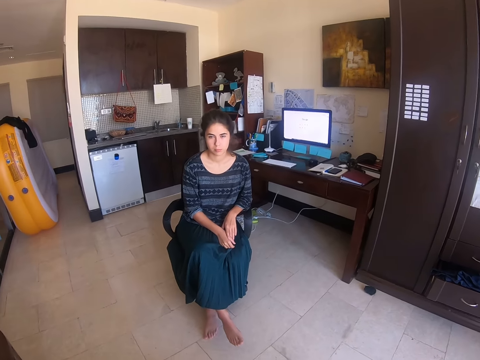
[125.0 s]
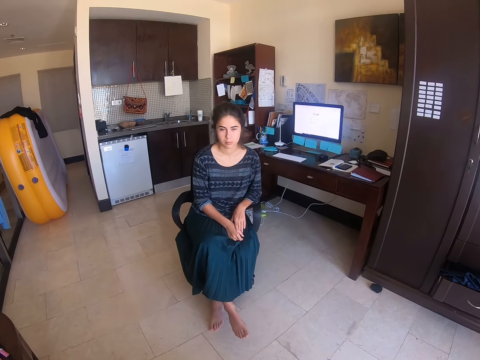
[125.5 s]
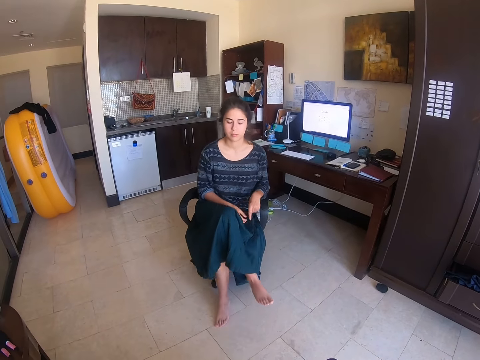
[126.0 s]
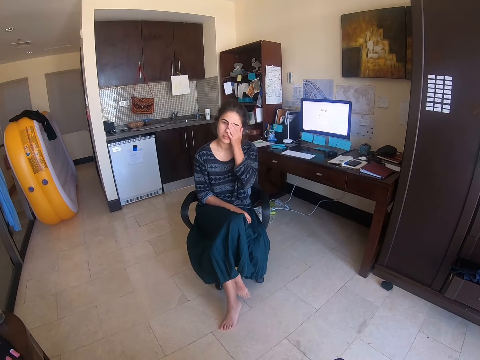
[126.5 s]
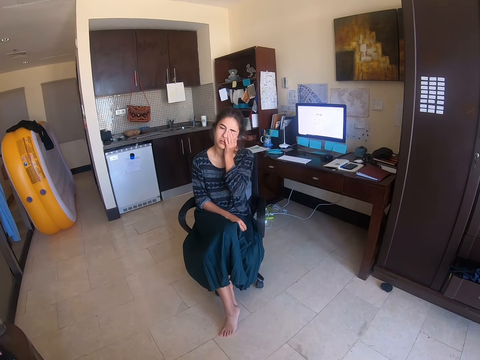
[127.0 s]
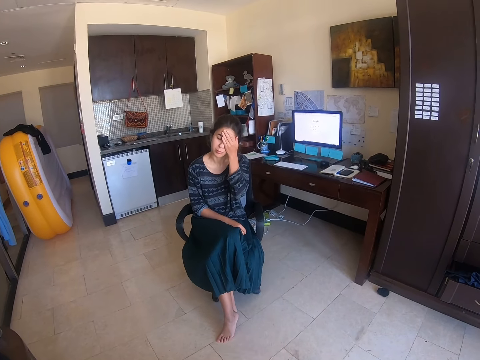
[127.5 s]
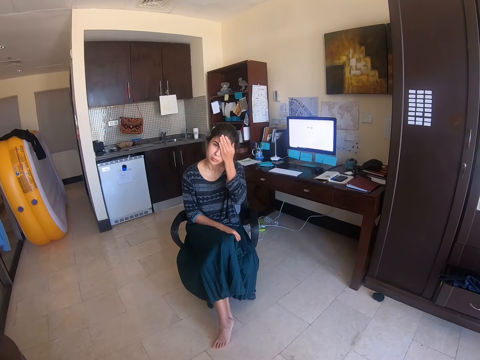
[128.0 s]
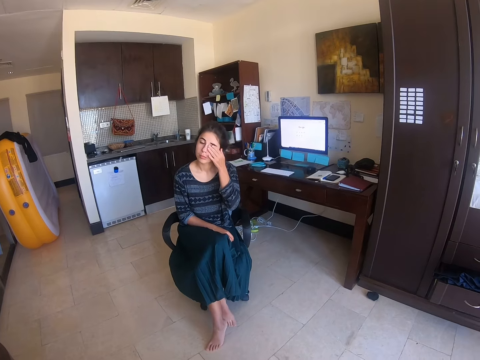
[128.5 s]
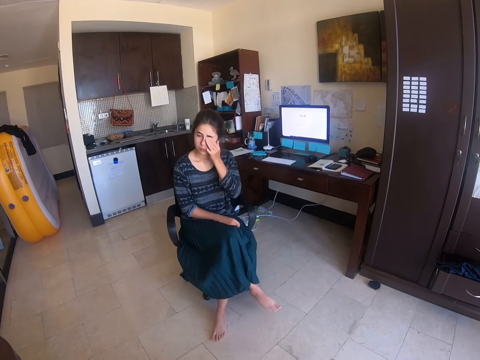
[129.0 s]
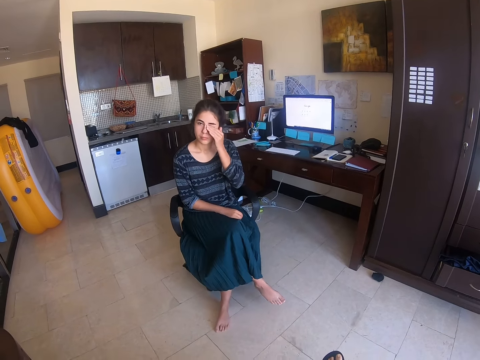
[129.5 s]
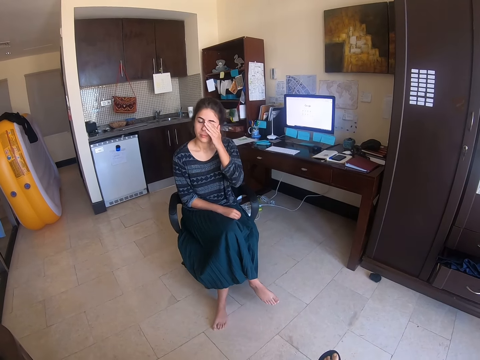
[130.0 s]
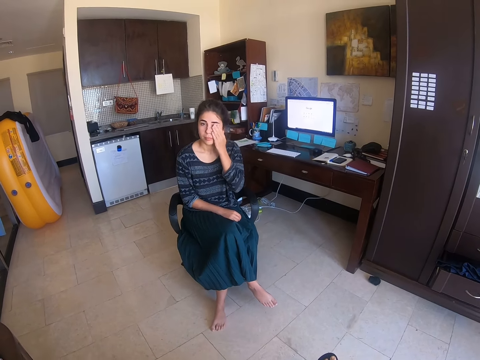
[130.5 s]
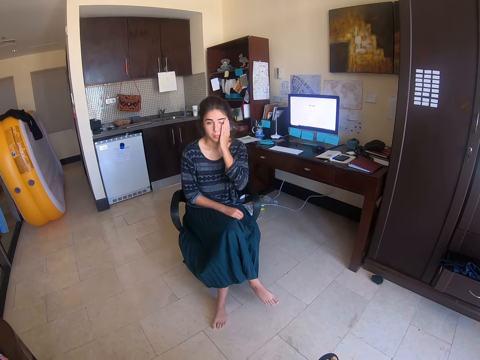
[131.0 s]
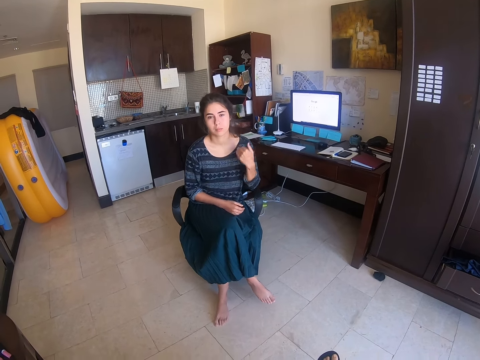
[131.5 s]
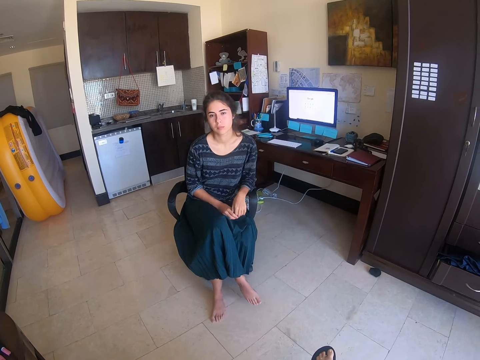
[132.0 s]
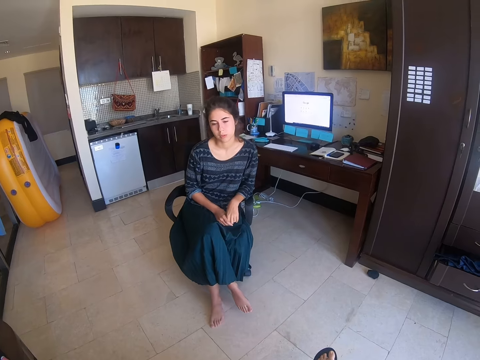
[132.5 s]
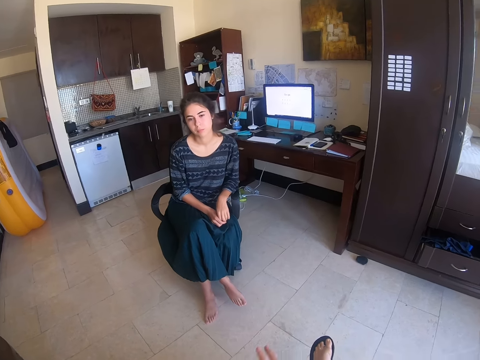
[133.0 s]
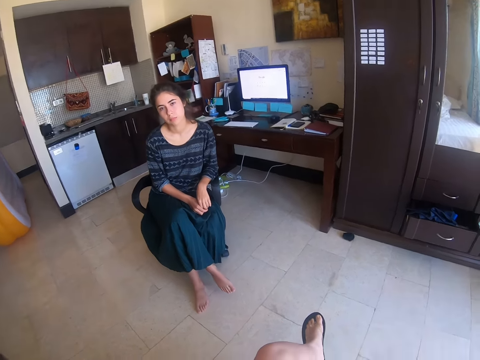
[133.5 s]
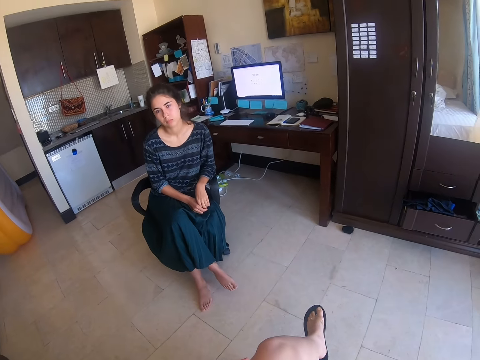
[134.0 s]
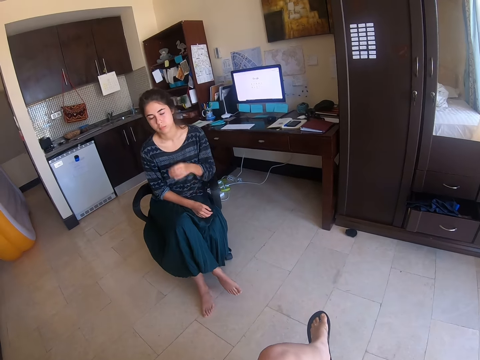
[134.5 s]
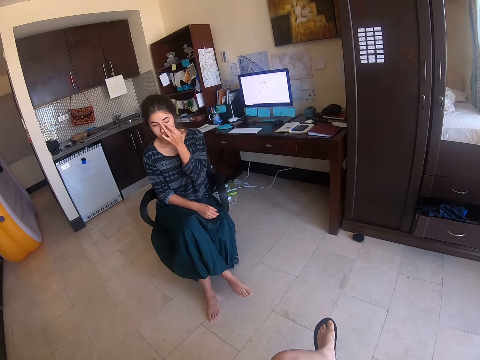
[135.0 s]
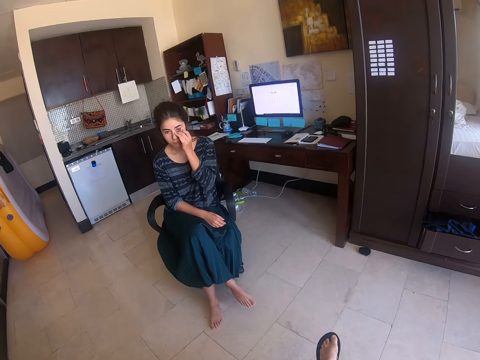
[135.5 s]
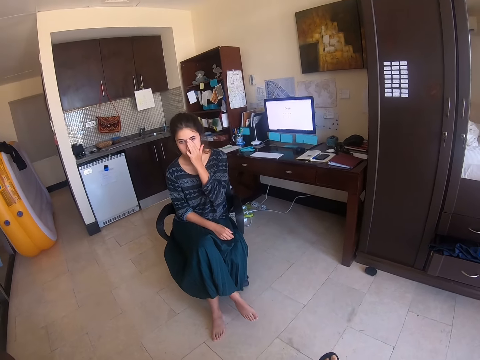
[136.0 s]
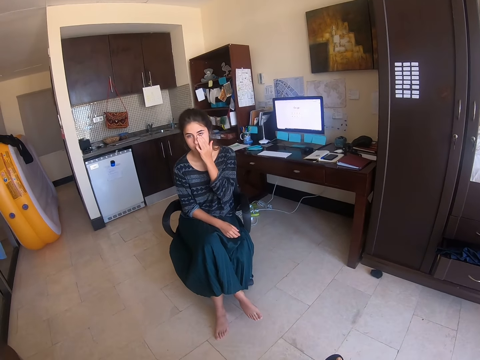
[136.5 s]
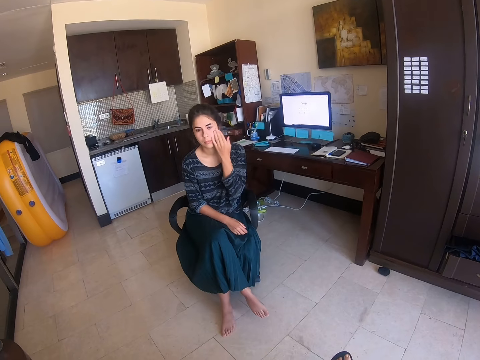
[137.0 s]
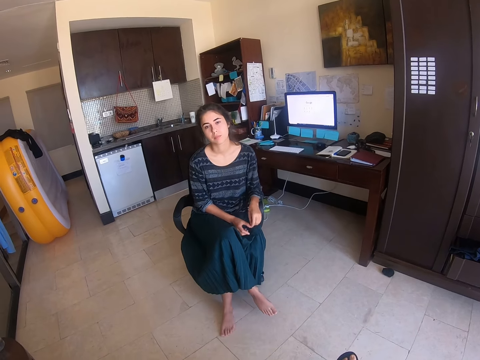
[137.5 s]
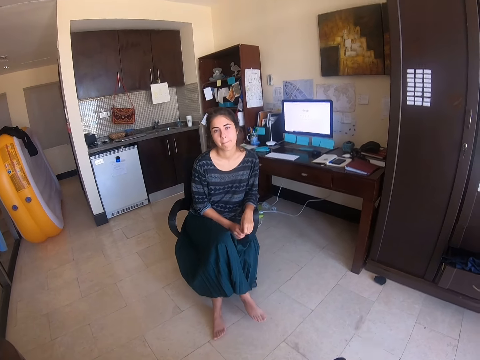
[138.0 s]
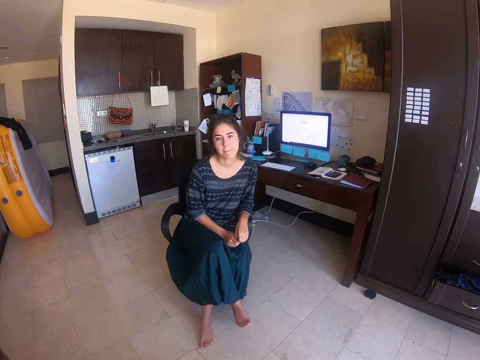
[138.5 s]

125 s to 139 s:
The woman touches the face. She rubs her face. She nods the head. The camera wearer lifts a hand. The woman touches the face.

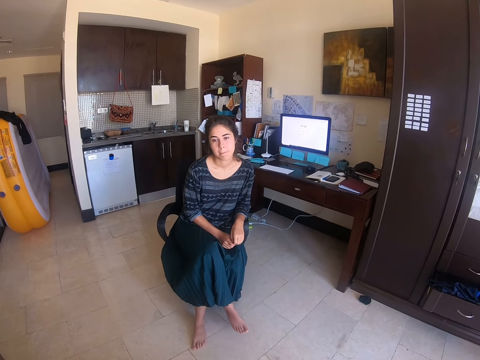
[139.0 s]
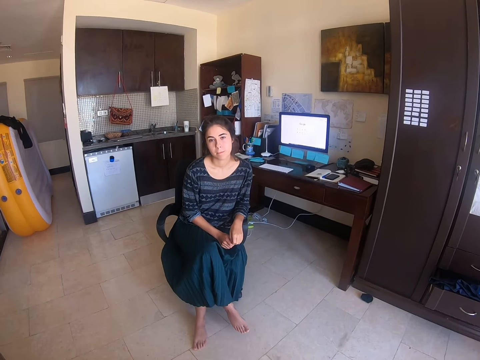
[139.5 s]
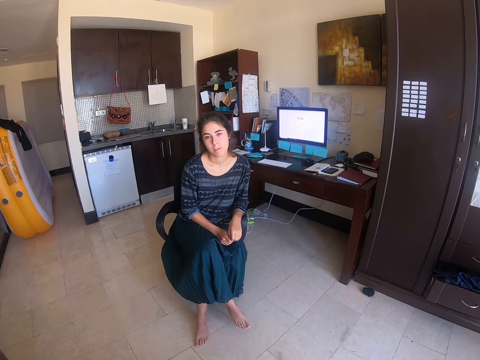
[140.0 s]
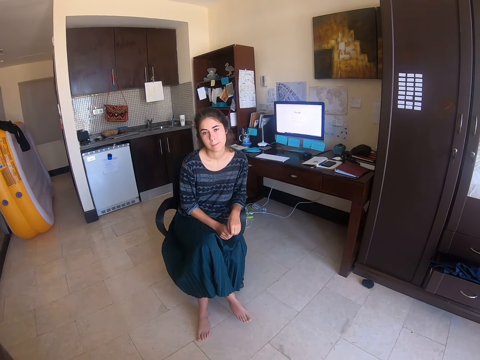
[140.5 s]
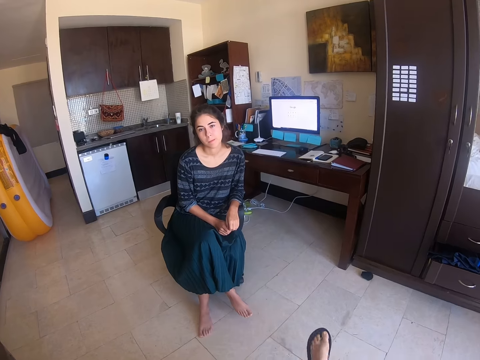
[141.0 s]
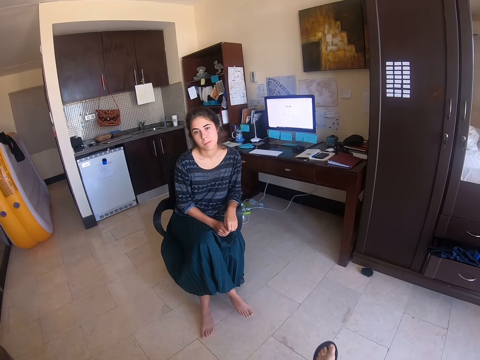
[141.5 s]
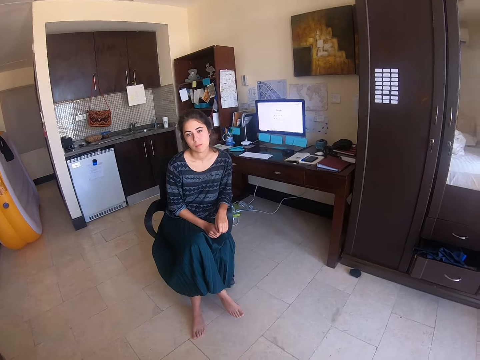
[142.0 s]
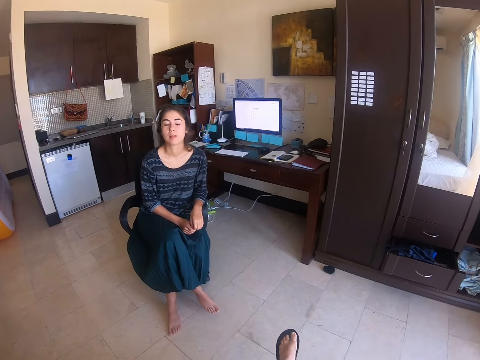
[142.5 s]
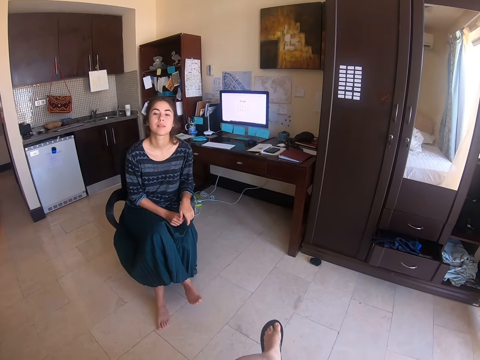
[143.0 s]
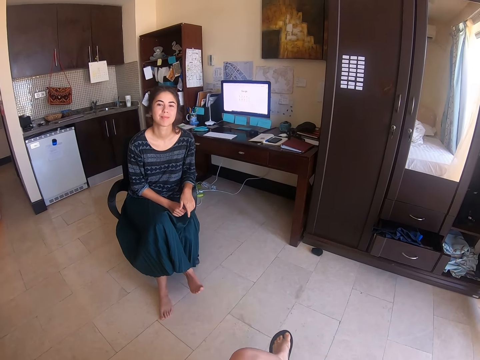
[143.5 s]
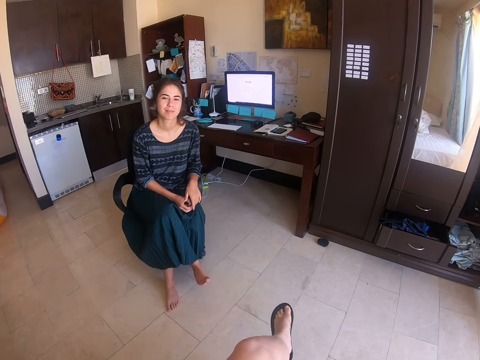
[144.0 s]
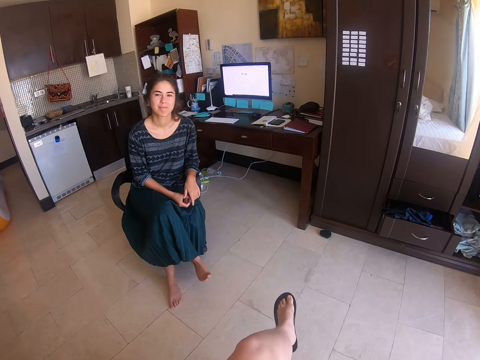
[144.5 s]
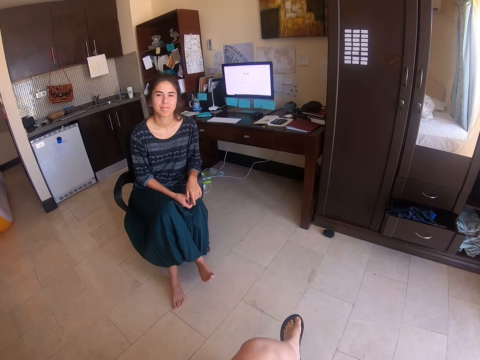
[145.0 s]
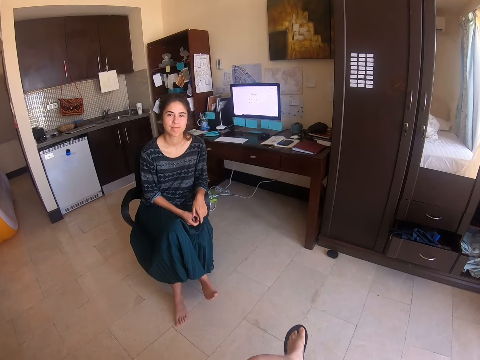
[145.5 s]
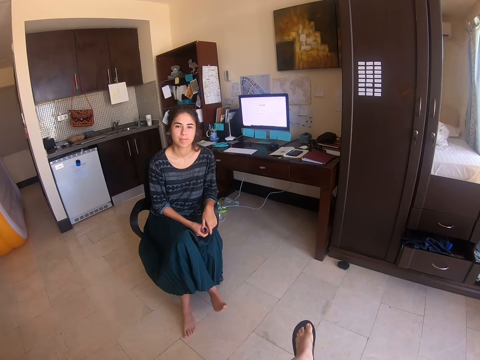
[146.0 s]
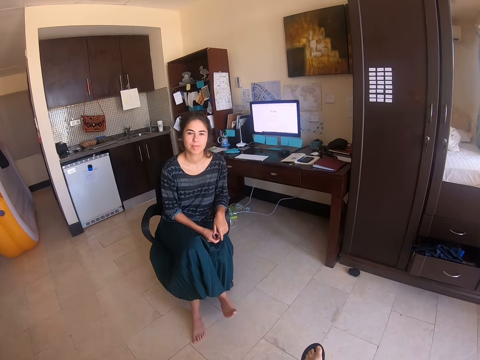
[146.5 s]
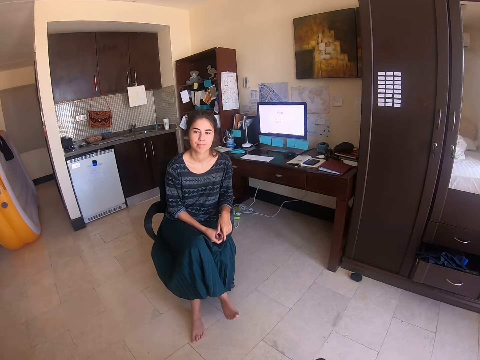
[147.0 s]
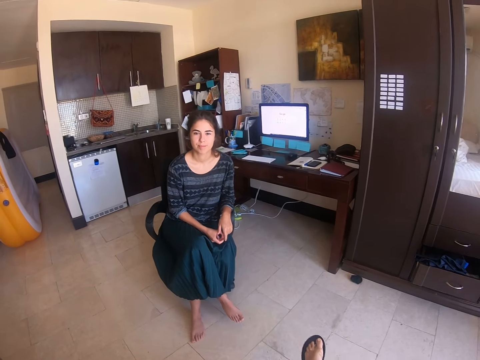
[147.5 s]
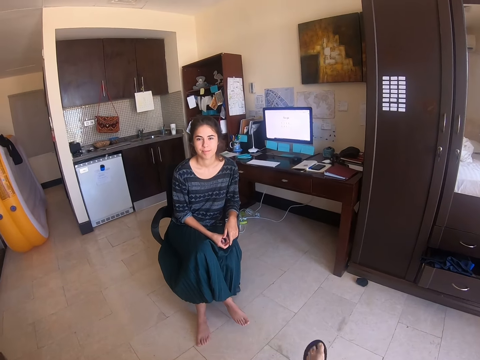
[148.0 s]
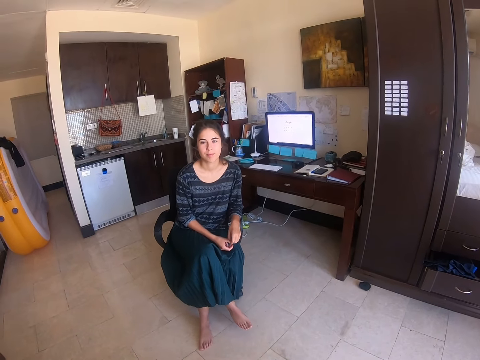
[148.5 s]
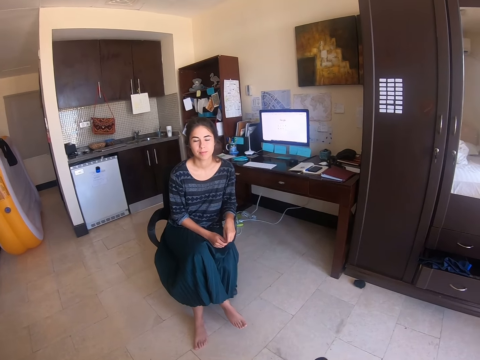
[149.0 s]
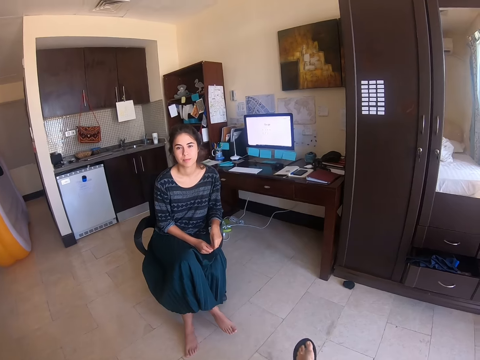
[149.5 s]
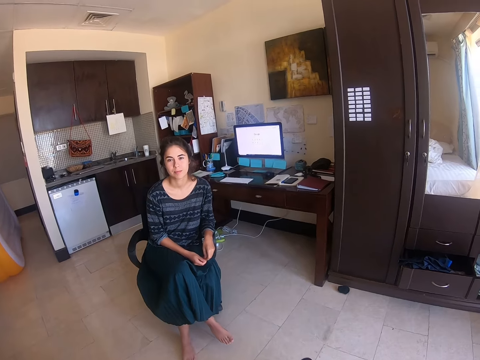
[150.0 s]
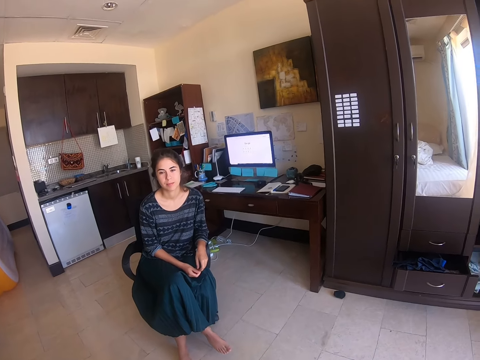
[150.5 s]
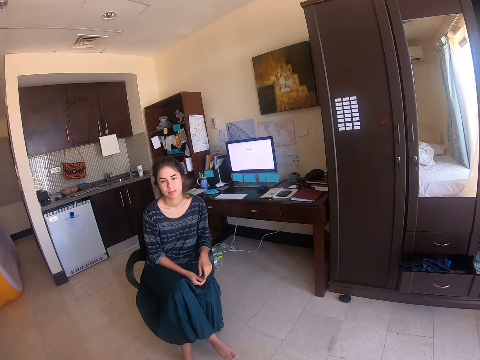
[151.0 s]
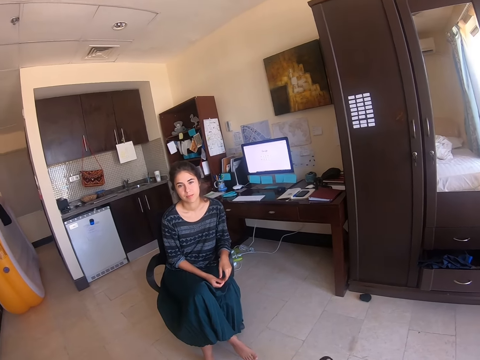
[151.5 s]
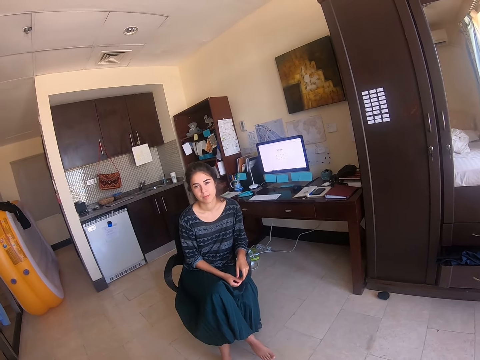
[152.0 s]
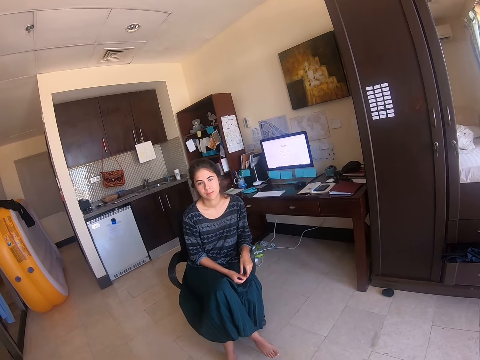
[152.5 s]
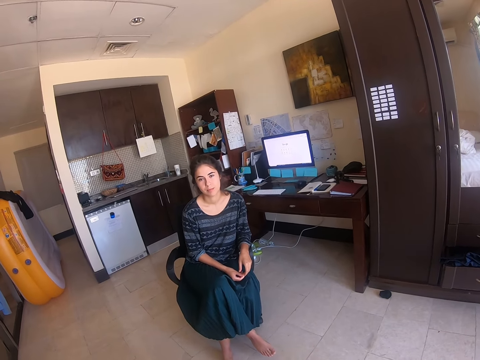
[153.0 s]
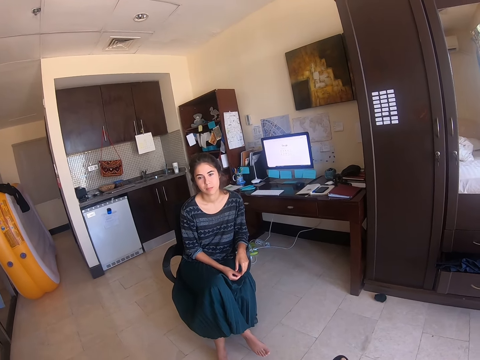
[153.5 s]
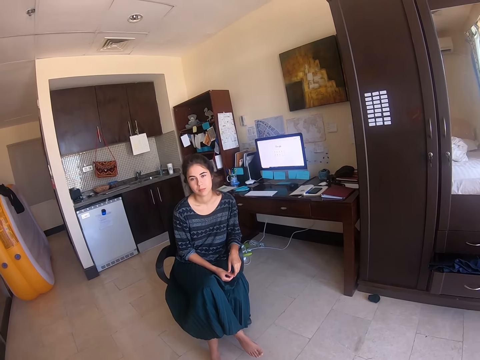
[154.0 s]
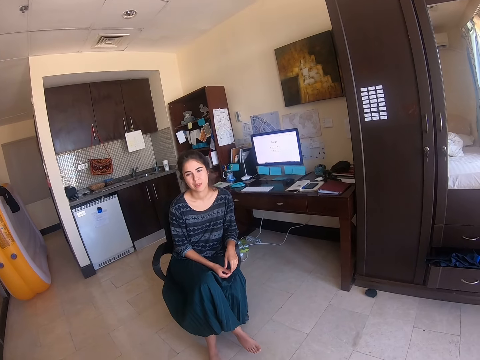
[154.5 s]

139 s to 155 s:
The camera wearer sways a leg. They sway a hand.
